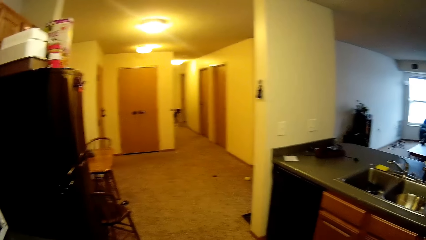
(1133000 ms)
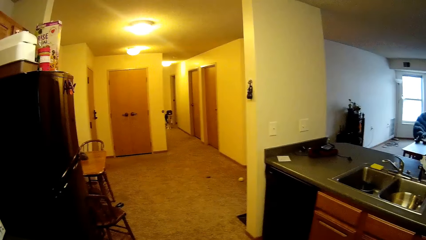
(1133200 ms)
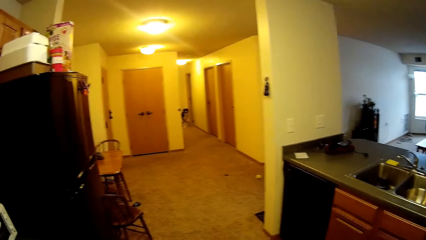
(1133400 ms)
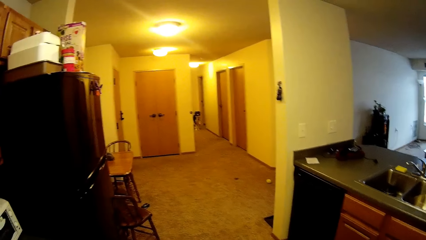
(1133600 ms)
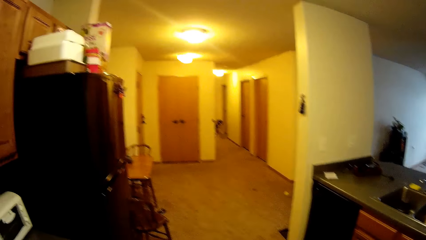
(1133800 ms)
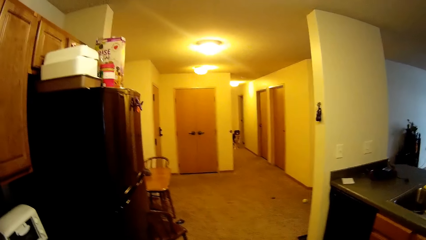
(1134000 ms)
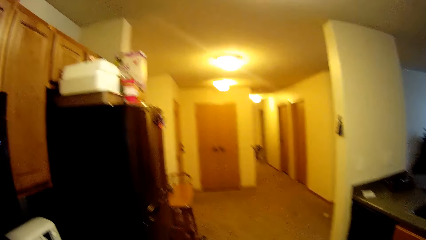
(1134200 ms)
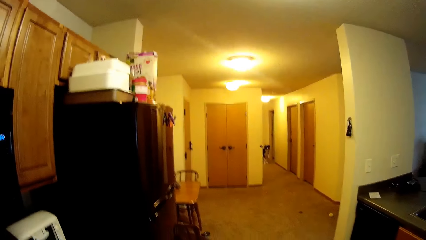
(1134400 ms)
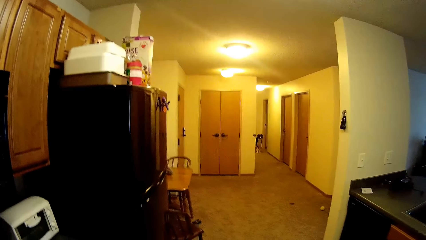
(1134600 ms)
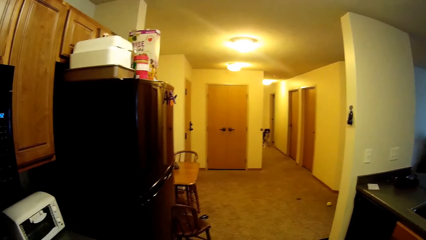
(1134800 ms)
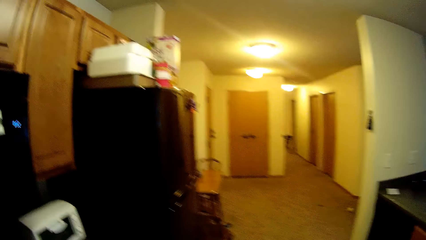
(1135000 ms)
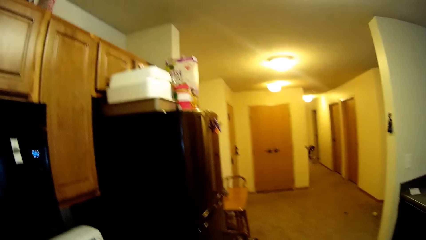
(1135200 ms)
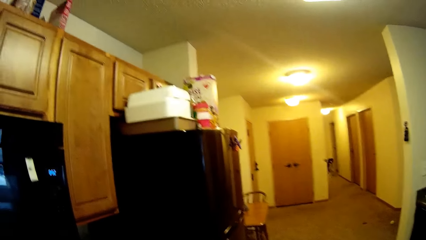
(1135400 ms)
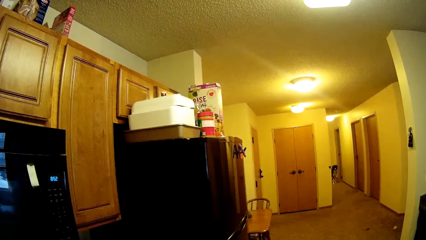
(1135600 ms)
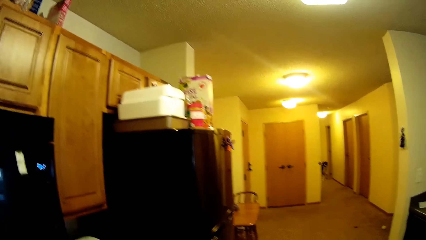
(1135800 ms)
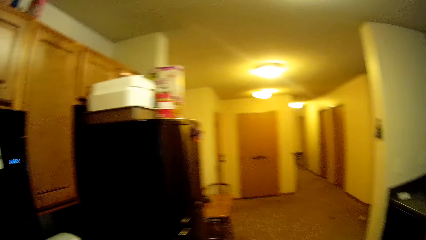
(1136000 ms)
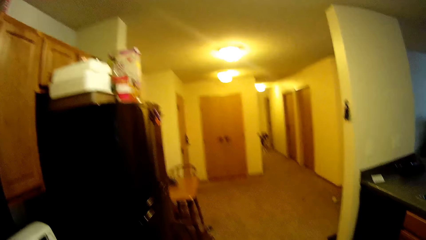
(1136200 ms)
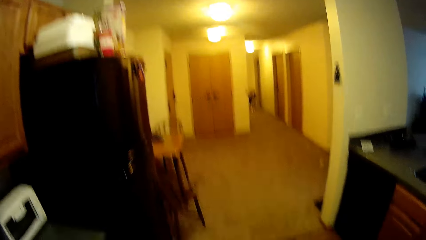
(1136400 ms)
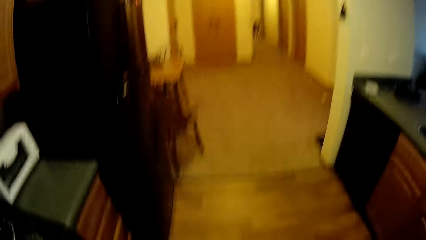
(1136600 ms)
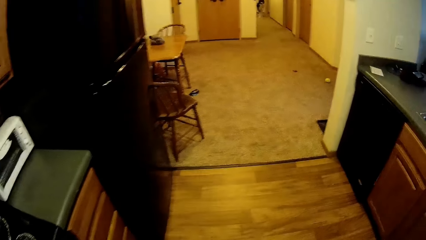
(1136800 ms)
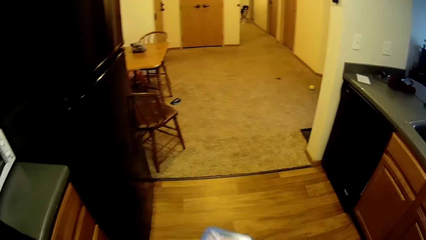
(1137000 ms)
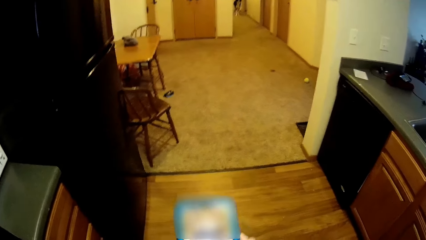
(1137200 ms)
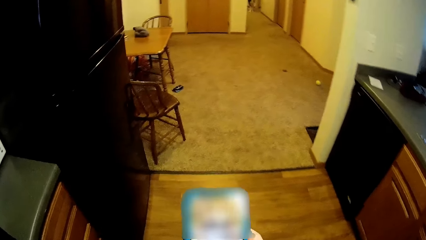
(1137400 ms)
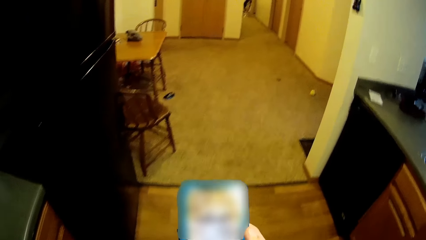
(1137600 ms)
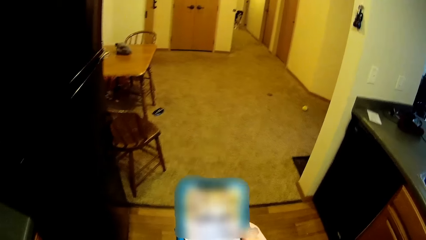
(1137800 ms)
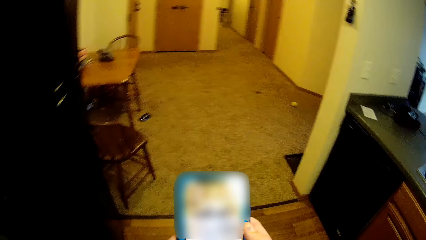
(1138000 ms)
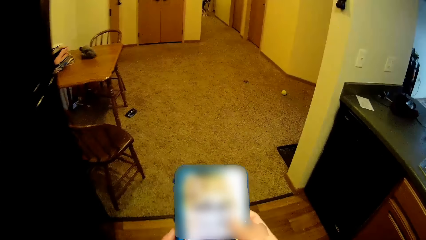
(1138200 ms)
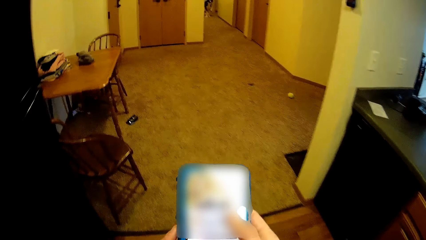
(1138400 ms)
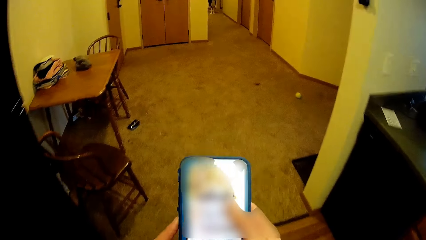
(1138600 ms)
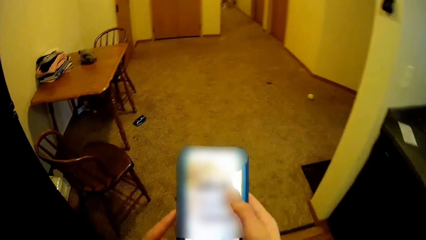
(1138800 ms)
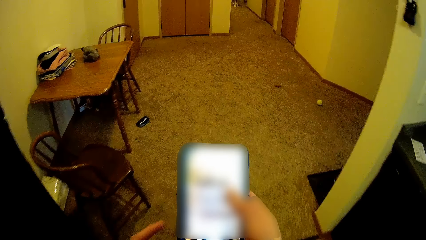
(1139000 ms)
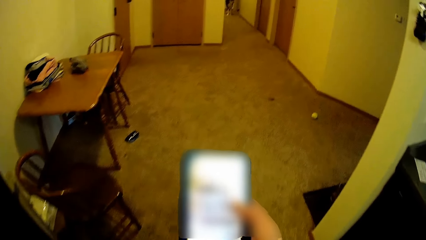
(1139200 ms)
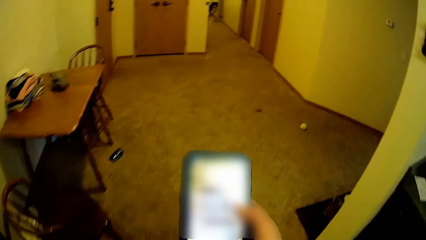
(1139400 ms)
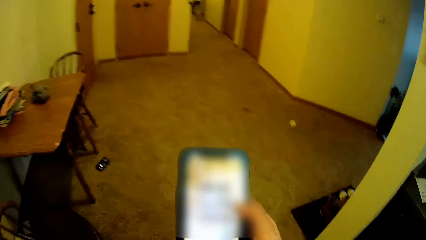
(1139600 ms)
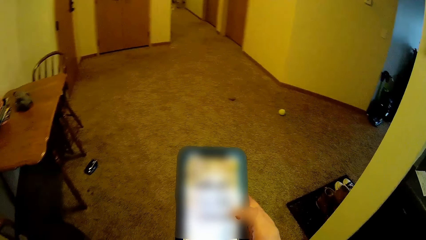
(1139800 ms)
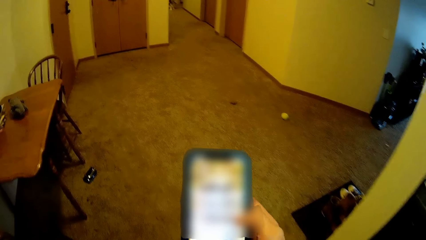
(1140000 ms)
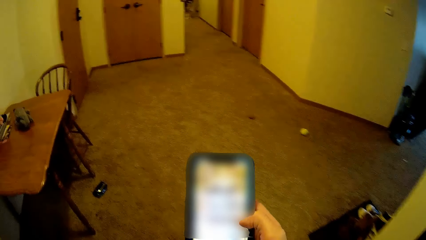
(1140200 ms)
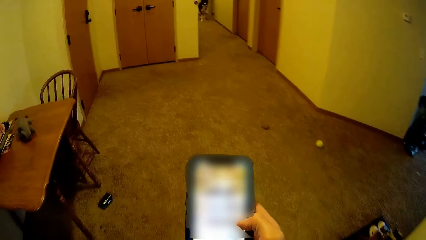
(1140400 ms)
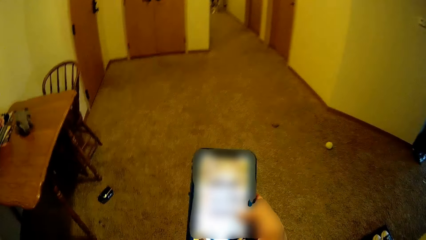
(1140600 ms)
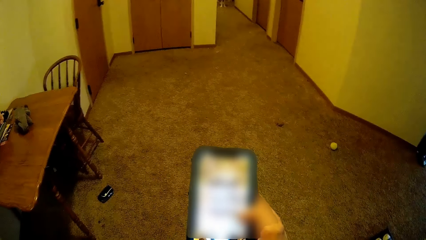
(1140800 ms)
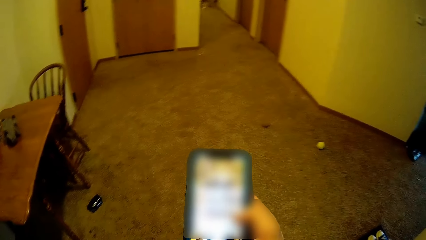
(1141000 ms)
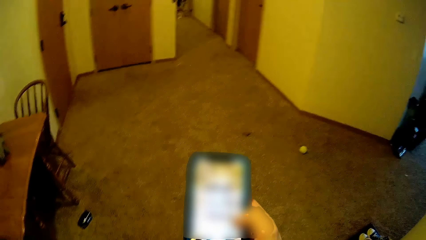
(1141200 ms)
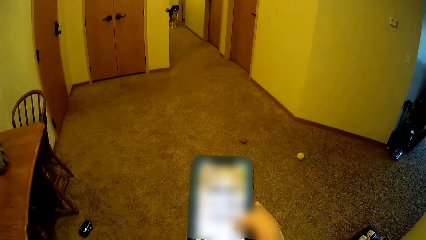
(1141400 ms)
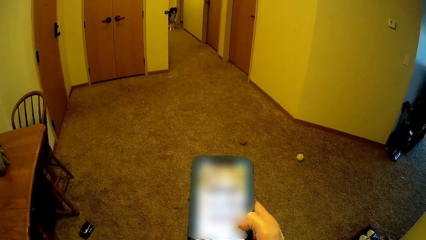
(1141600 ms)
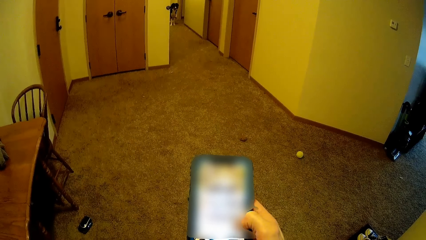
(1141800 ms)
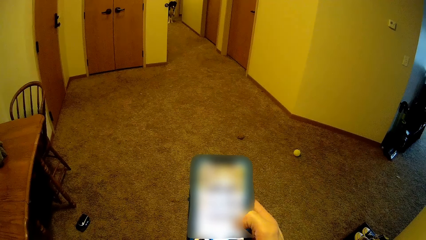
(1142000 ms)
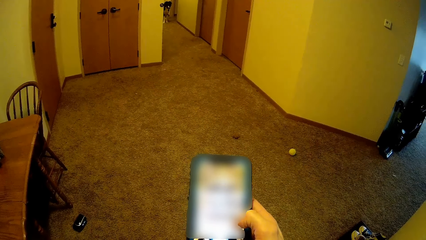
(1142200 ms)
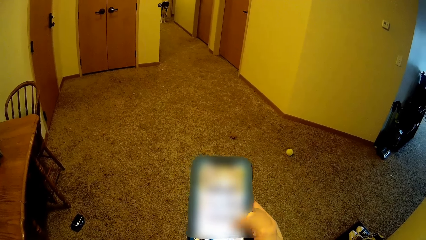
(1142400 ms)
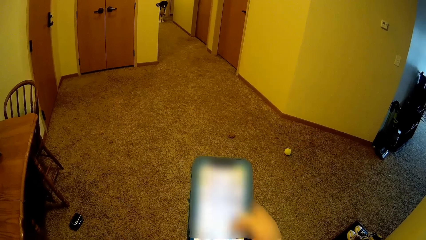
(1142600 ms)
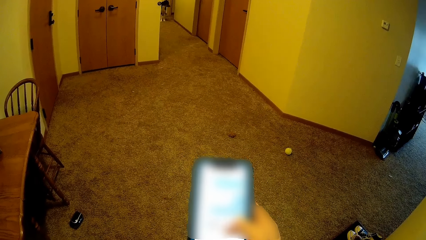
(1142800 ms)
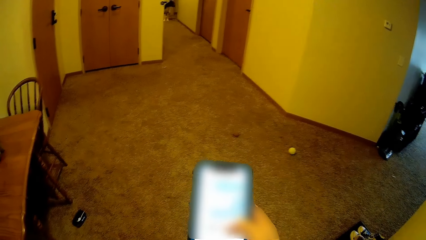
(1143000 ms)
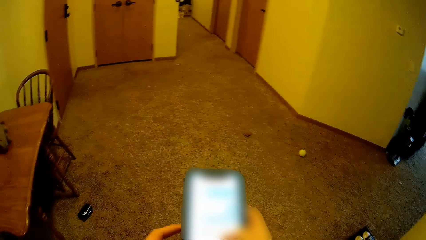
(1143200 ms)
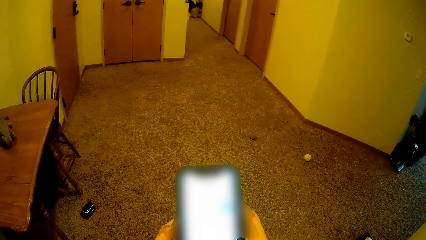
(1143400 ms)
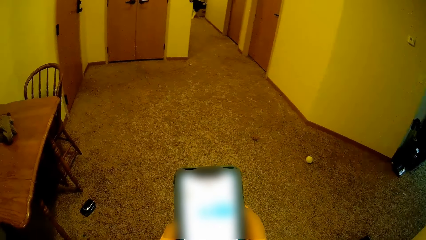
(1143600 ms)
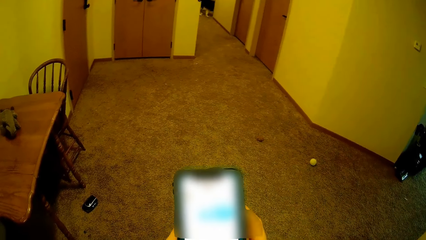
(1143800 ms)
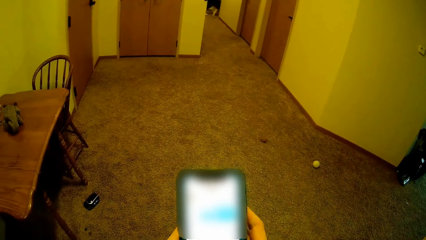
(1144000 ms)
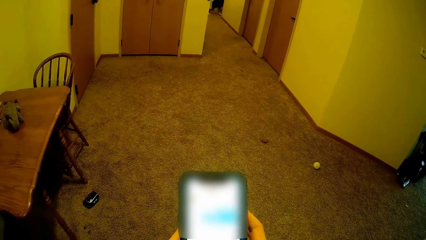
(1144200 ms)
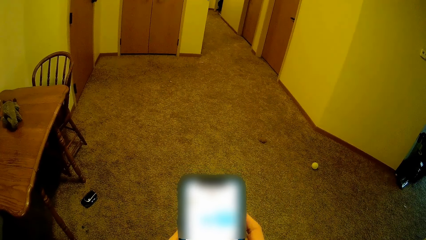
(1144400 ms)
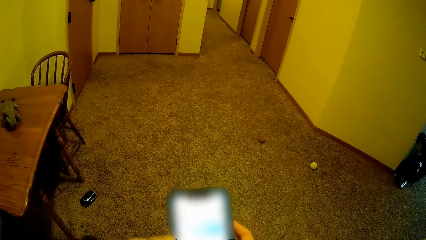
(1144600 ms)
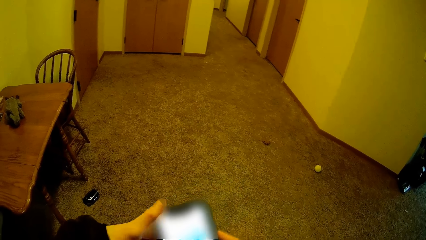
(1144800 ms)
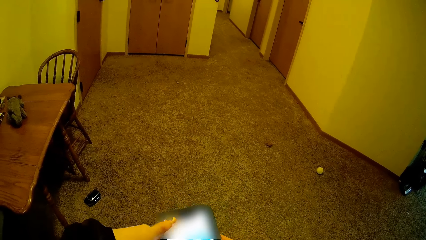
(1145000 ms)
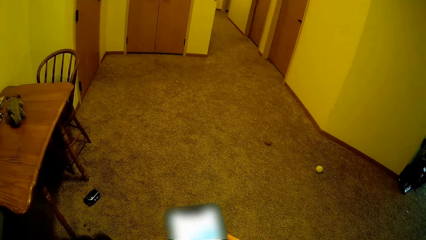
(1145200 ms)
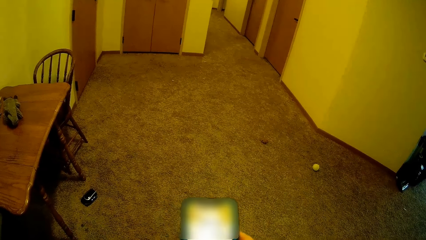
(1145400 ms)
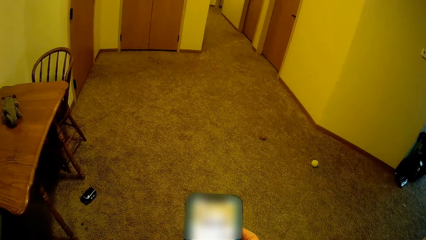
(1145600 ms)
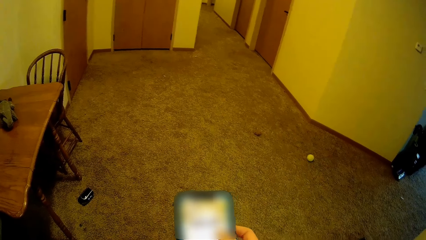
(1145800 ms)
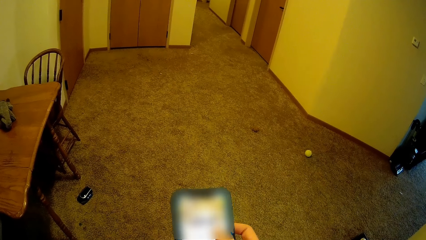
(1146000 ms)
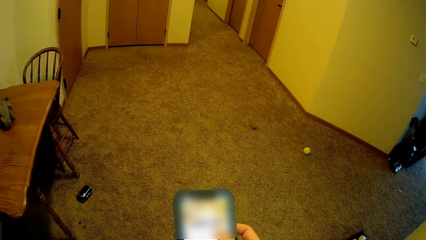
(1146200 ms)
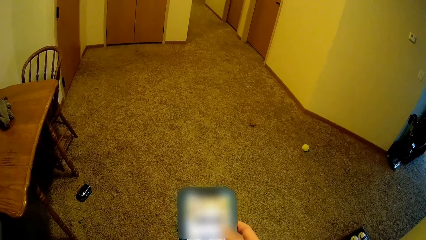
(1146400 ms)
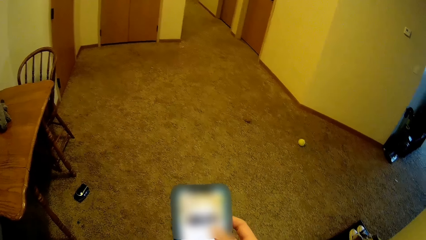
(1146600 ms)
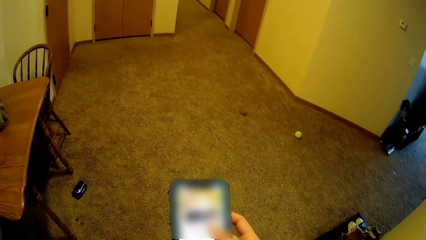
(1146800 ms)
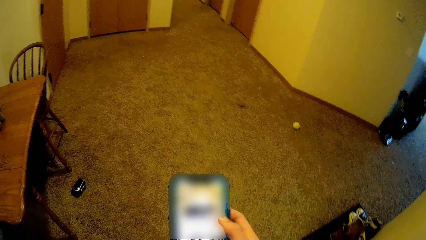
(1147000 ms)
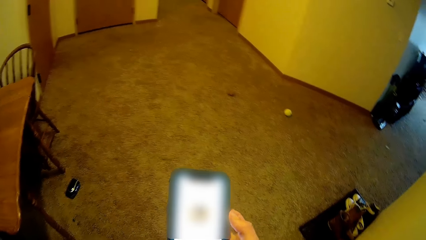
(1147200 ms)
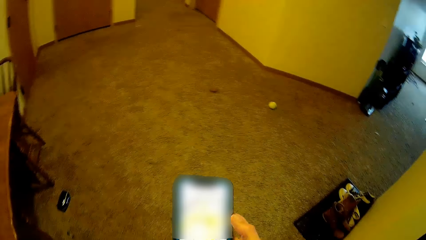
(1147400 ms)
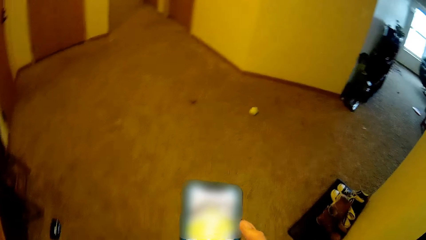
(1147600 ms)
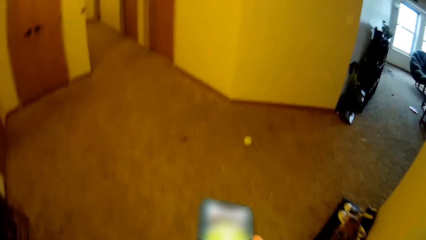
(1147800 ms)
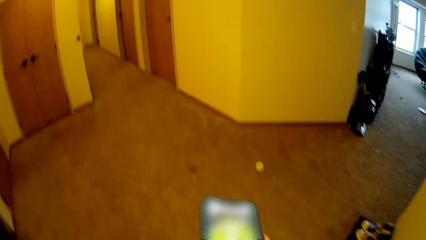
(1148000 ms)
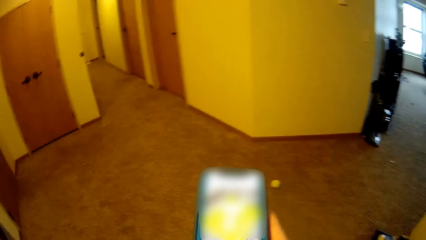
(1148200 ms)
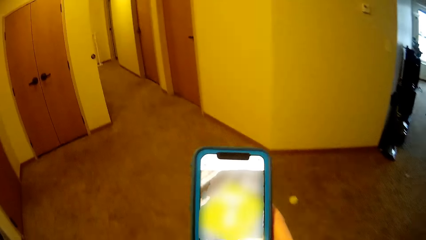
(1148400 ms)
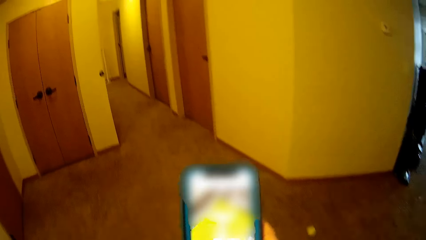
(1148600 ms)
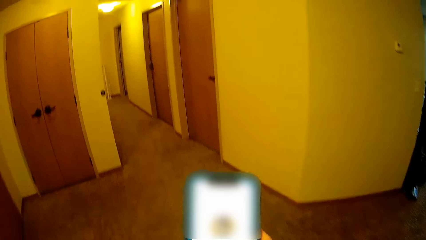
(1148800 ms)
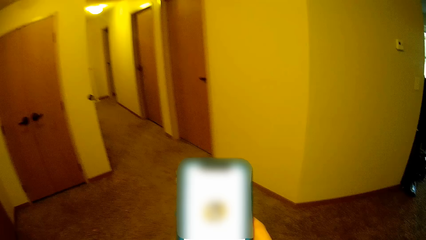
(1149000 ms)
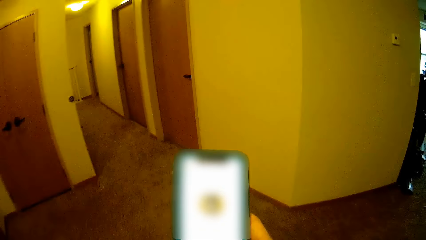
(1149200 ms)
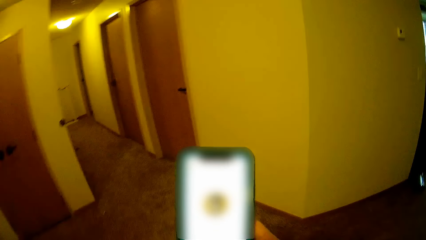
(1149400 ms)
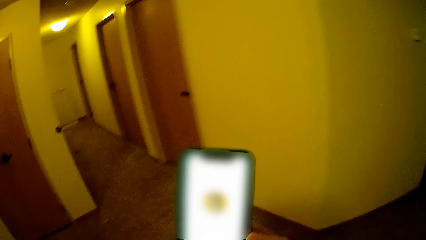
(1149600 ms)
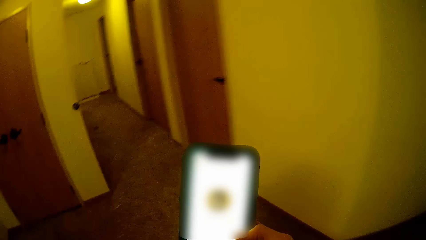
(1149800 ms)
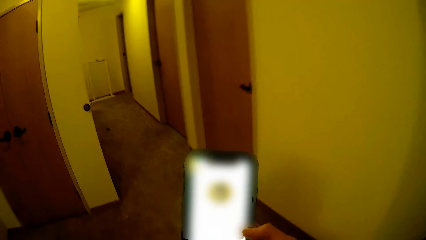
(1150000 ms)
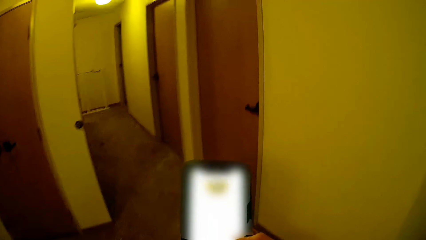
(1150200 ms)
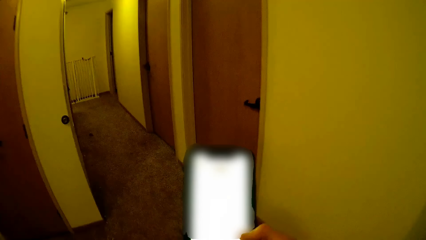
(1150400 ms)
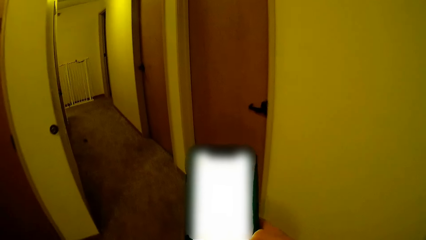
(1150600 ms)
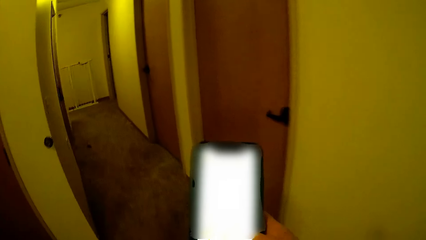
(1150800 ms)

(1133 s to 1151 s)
The camera wearer stands in the kitchen. They scroll through their phone. They hold the phone.
